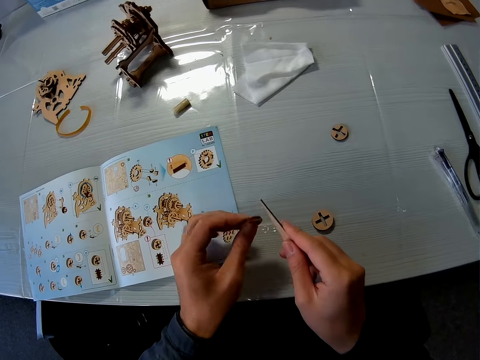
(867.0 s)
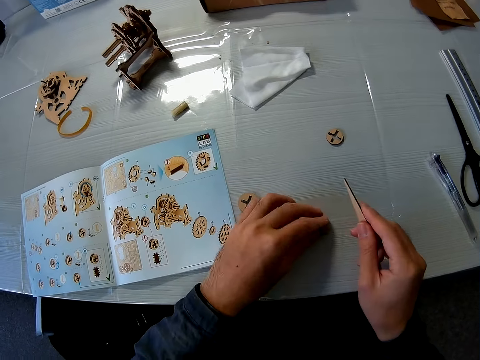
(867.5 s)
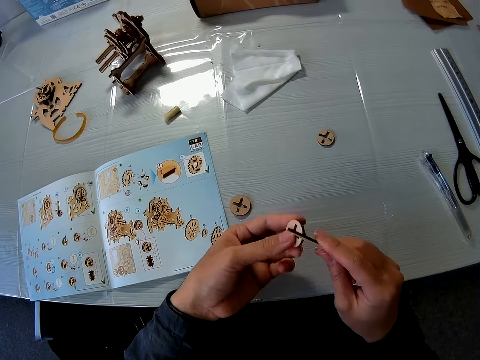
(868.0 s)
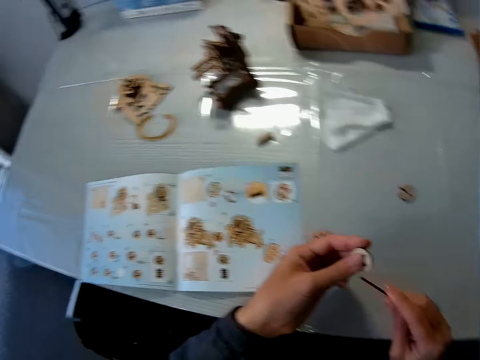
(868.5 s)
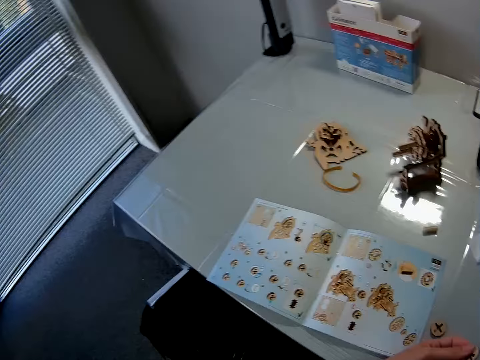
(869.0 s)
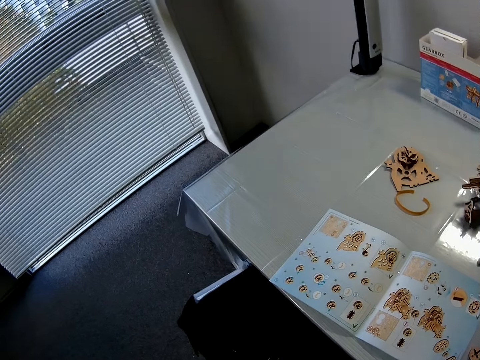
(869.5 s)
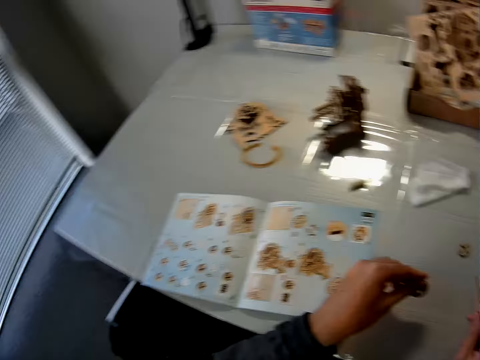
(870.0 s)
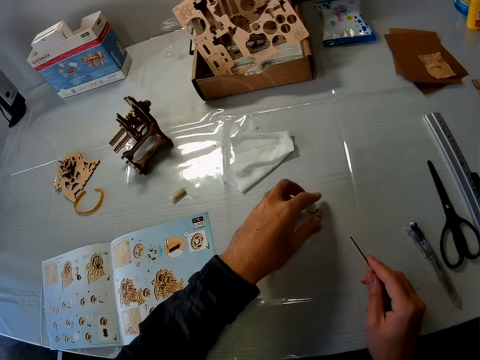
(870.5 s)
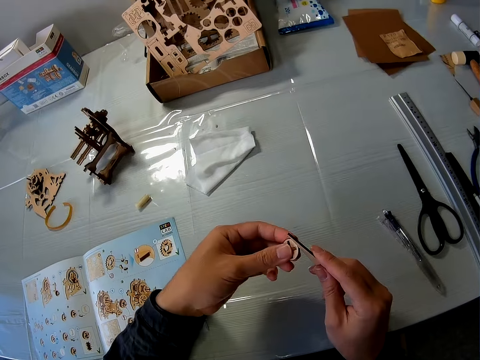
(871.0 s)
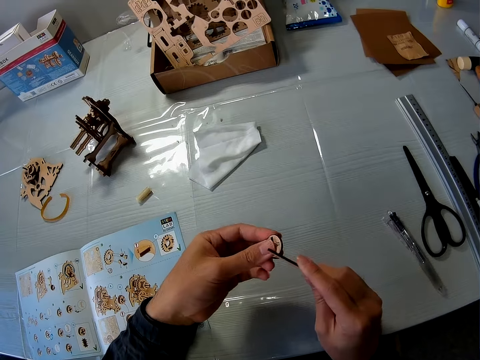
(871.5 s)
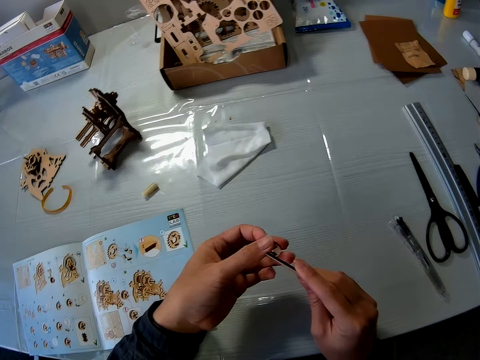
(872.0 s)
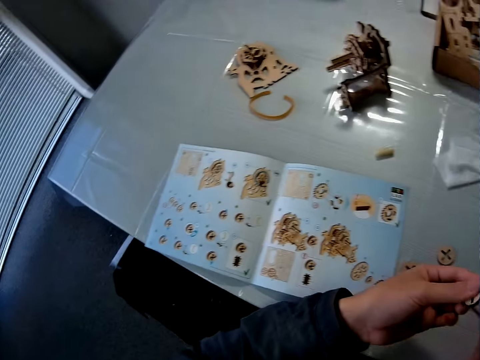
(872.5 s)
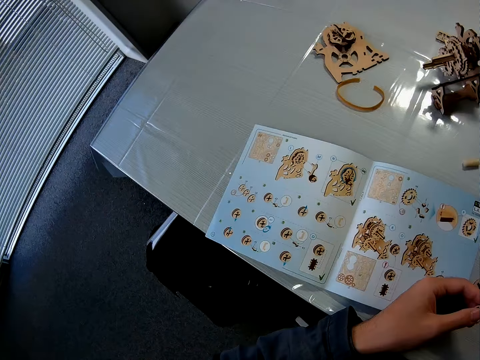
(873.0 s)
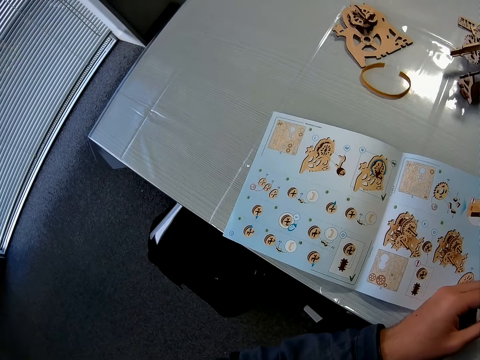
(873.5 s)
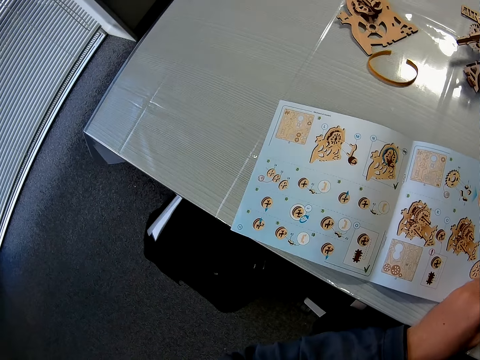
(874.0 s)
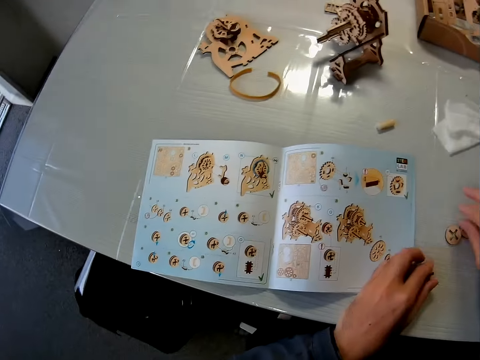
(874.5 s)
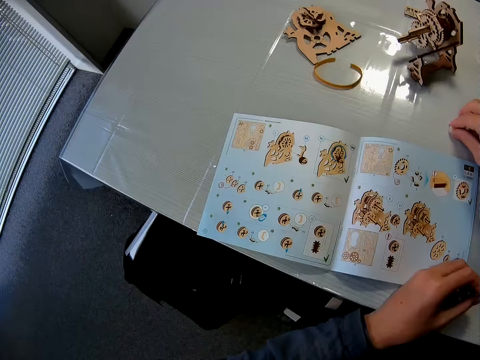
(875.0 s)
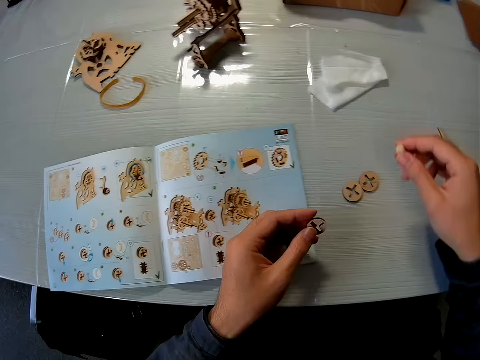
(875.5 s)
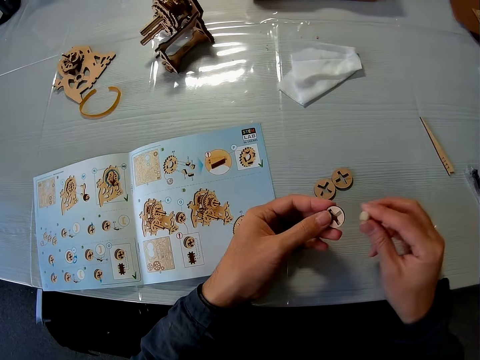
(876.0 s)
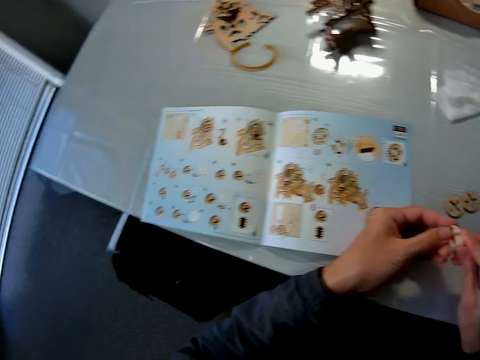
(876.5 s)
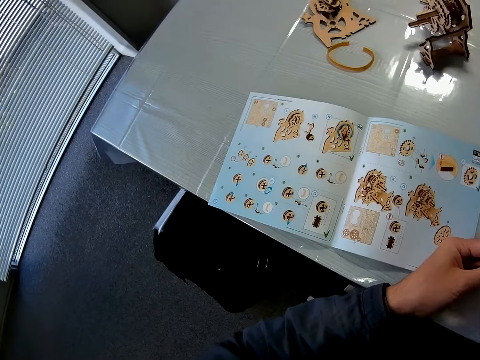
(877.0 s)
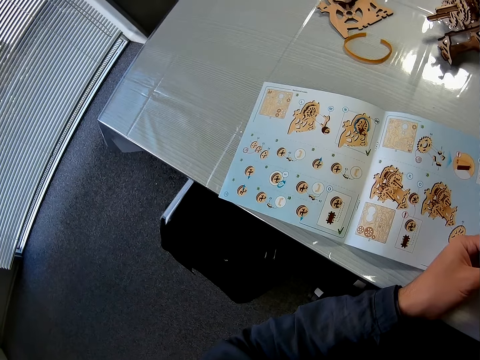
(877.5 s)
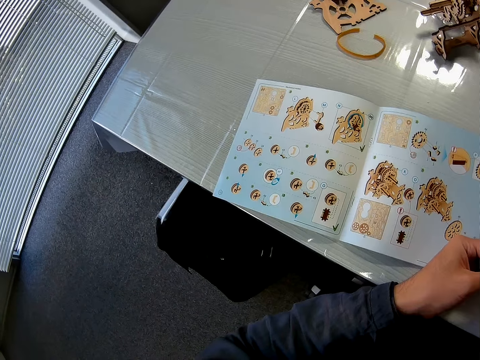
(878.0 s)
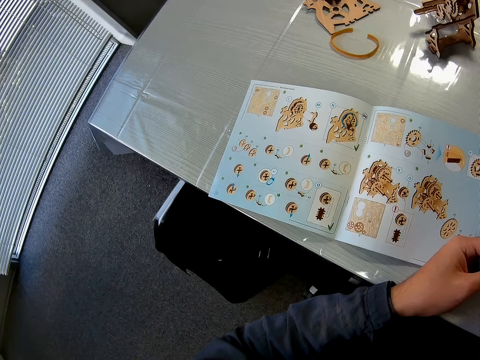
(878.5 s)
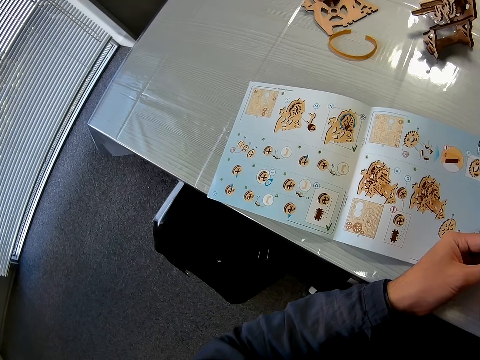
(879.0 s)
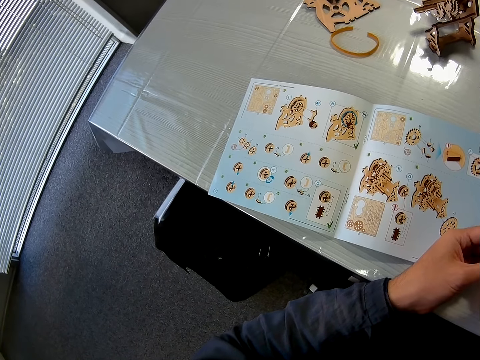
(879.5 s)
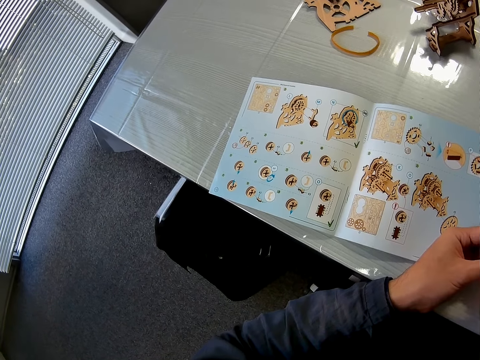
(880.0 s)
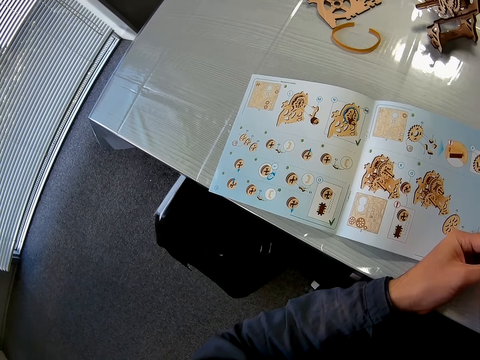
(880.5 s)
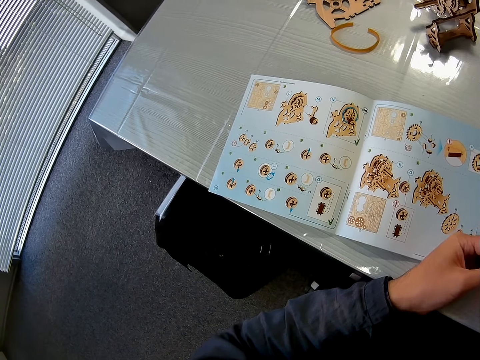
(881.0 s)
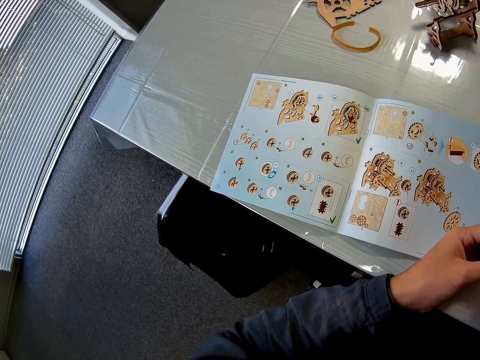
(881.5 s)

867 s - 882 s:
The camera wearer drops the puzzle piece on his left hand. He picks another puzzle piece with his left hand on the table. He files the puzzle piece. He drops the puzzle piece on his left hand on the table. He picks another puzzle piece with his left hand on the table. He files the puzzle piece. He places the puzzle piece on his left hand on the table. He touches the puzzle pieces with his right hand on the table. He picks a sandpaper block on the table with his right hand. He sandpapers the puzzle piece on his left hand.

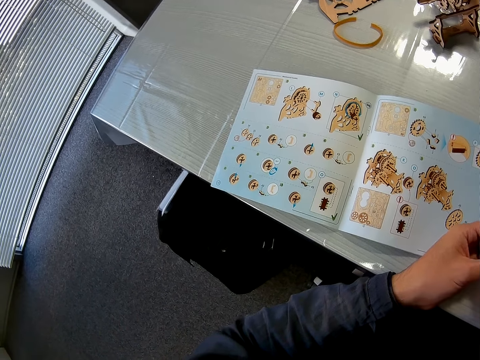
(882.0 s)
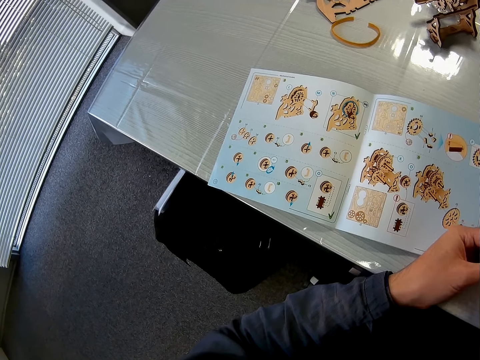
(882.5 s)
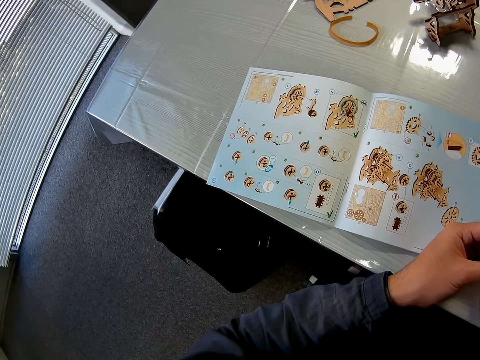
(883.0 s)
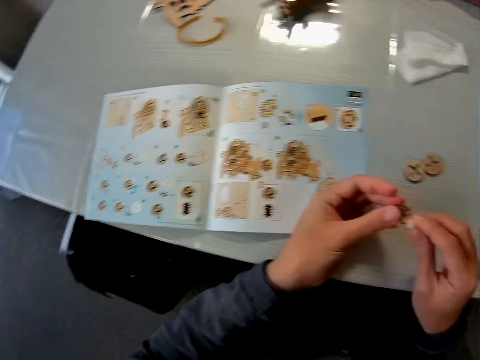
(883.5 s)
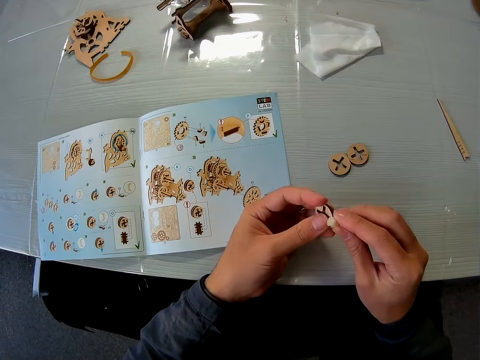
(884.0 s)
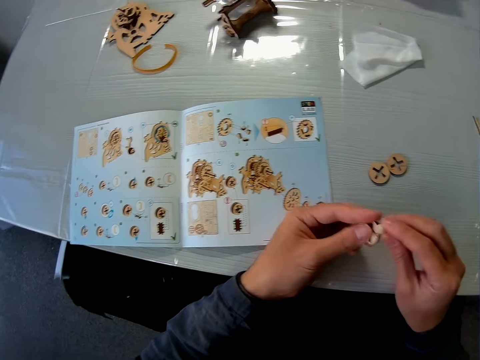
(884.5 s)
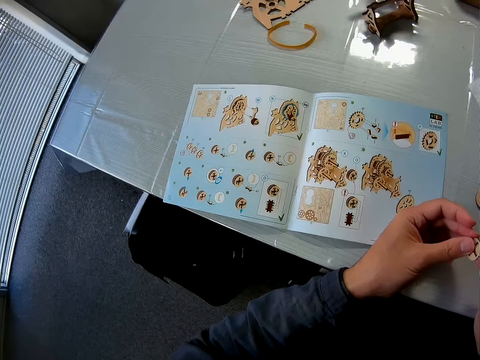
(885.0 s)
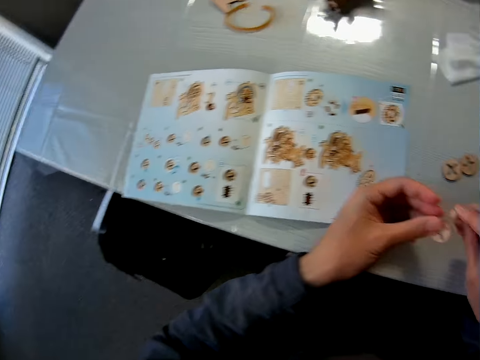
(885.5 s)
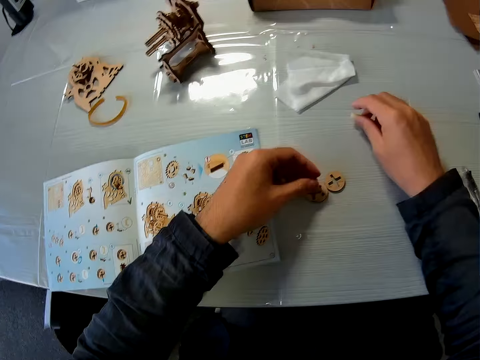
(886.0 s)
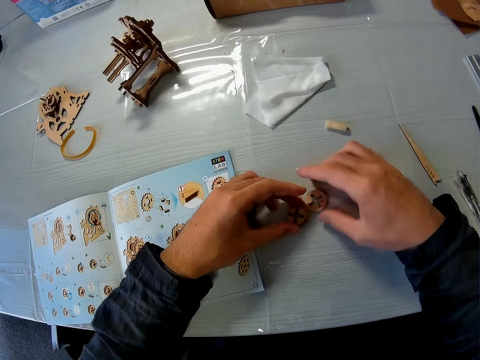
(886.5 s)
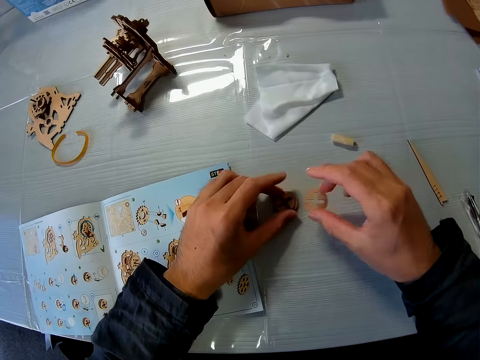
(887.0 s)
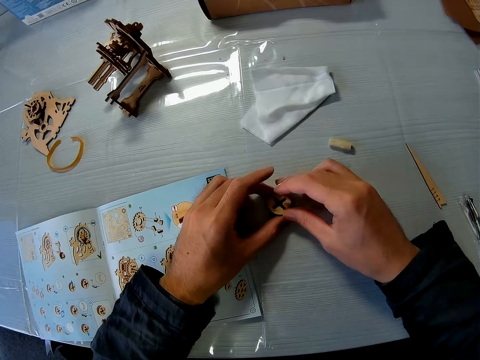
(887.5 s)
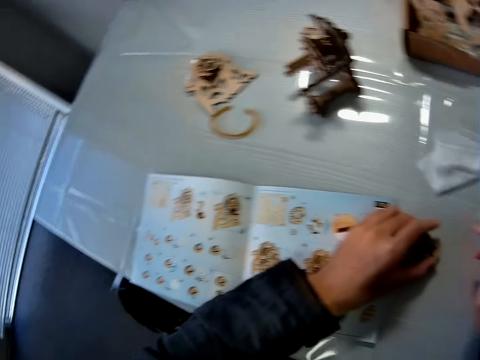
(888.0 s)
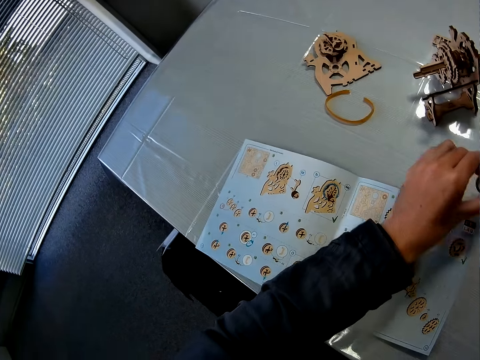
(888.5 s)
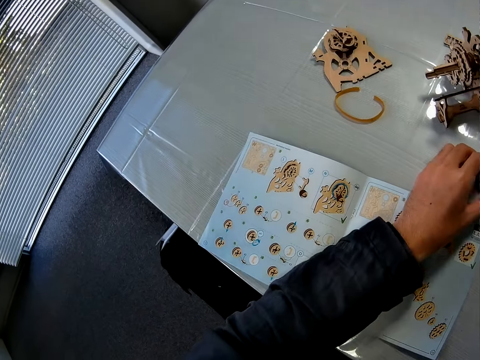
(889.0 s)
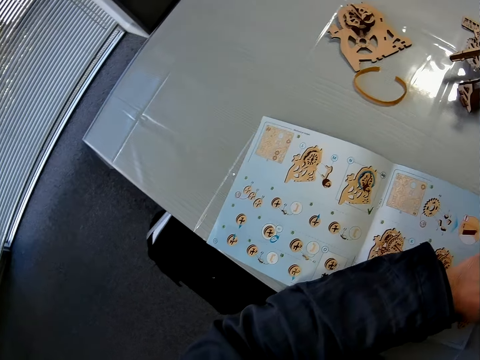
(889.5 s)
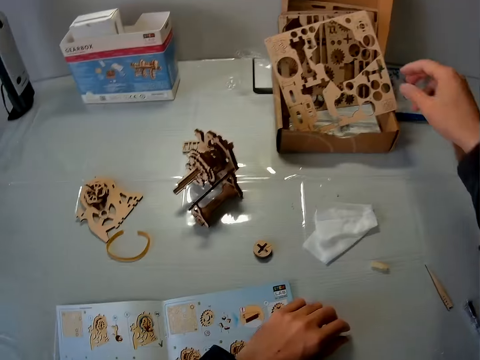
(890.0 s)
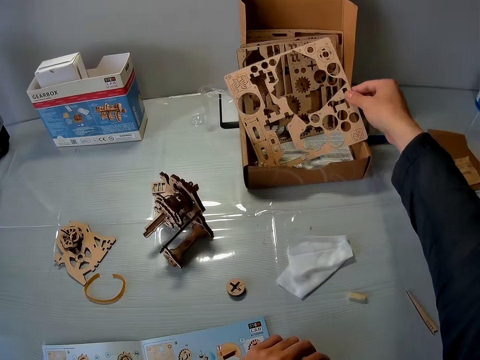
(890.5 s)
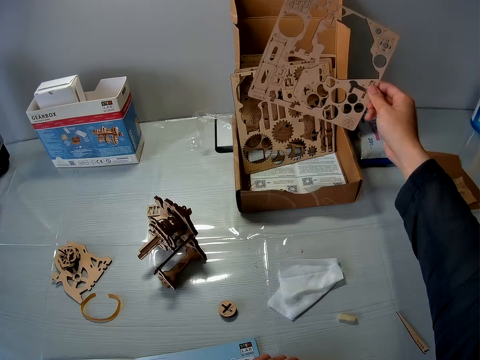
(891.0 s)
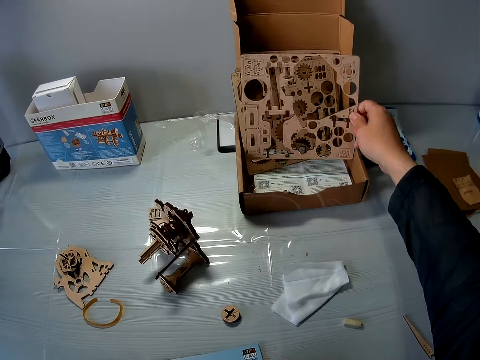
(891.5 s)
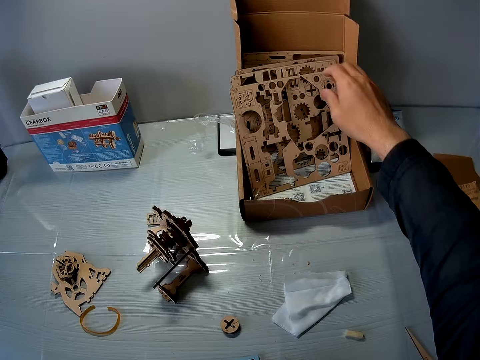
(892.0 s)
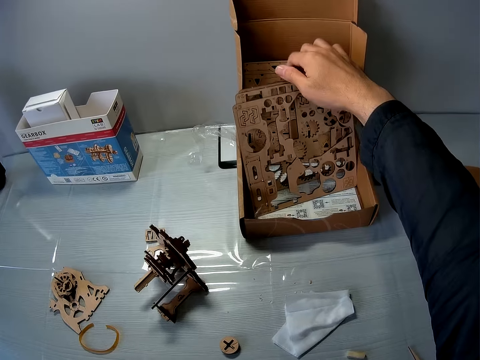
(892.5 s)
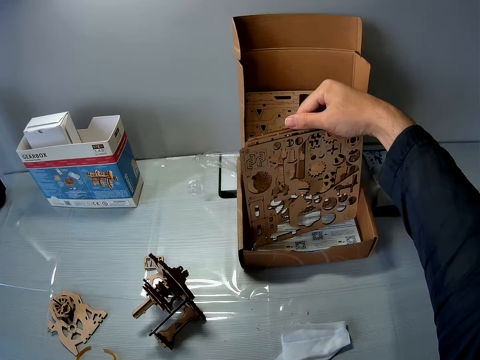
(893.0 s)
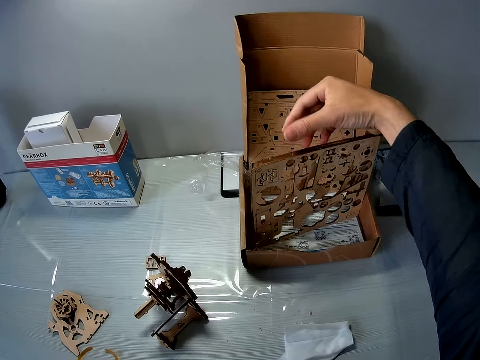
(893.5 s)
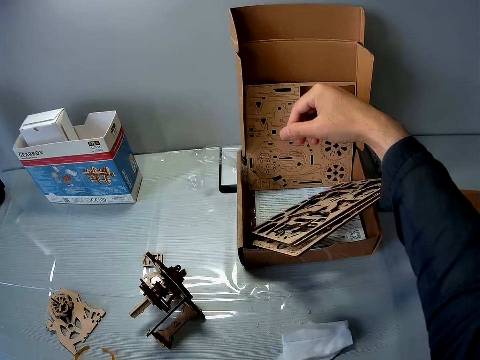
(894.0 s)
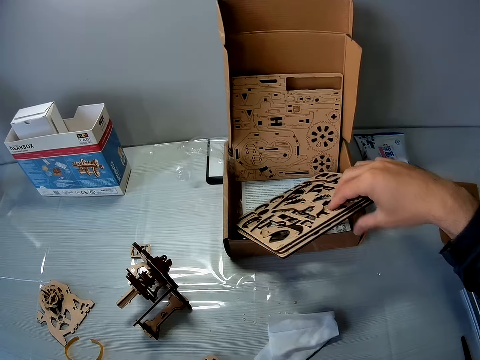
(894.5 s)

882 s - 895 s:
The camera wearer drops the puzzle piece on their left hand on the table. They drop the sandpaper block on the table with their right hand. They arrange the puzzle piece. They attach something. They pick a puzzle sheet with their right hand from the box. They drop the puzzle sheet with their right hand in the box. They touch the puzzle sheets with their right hand from the box.
